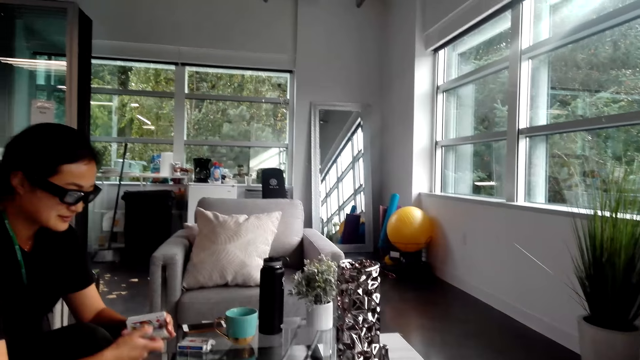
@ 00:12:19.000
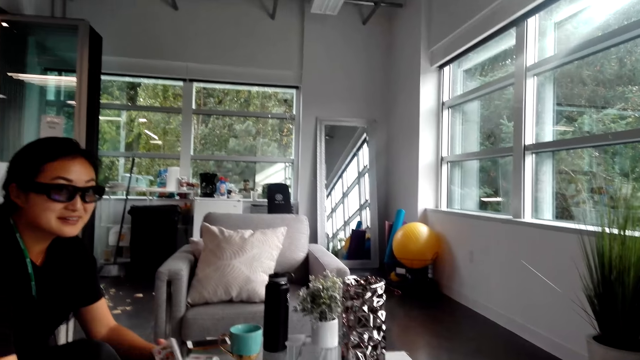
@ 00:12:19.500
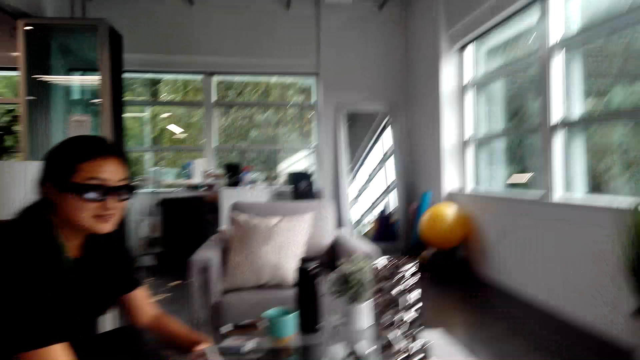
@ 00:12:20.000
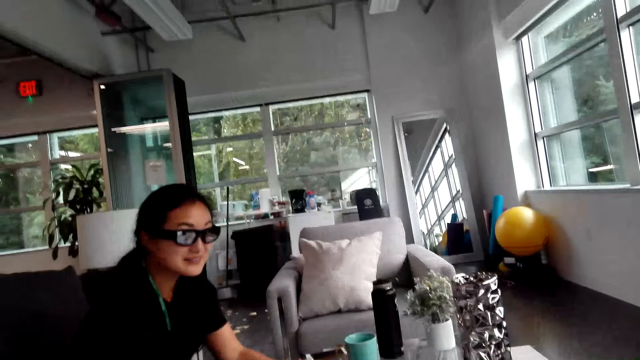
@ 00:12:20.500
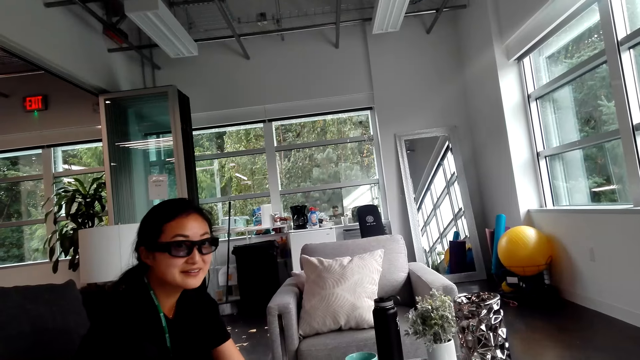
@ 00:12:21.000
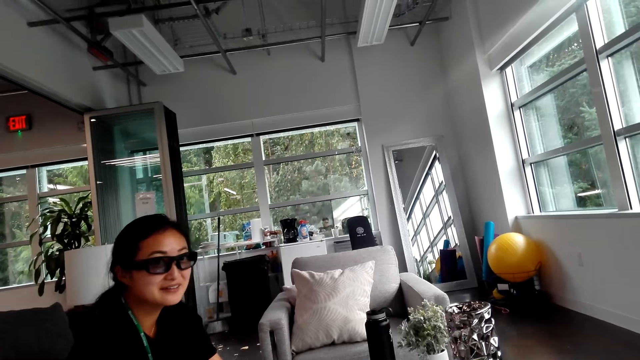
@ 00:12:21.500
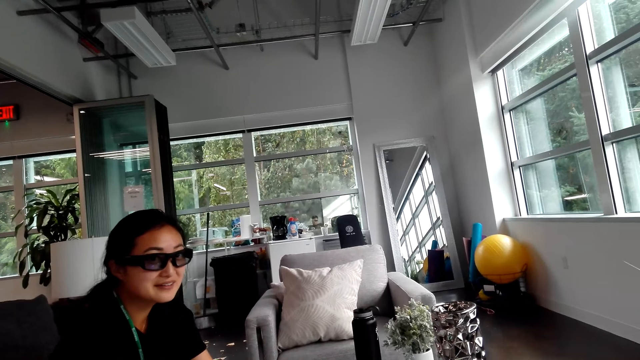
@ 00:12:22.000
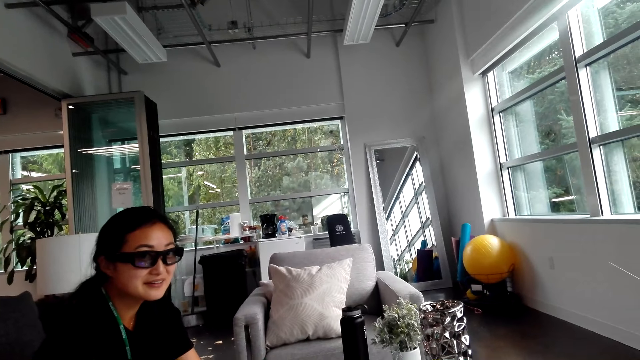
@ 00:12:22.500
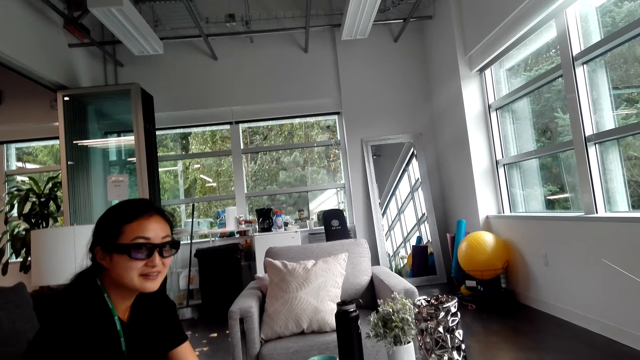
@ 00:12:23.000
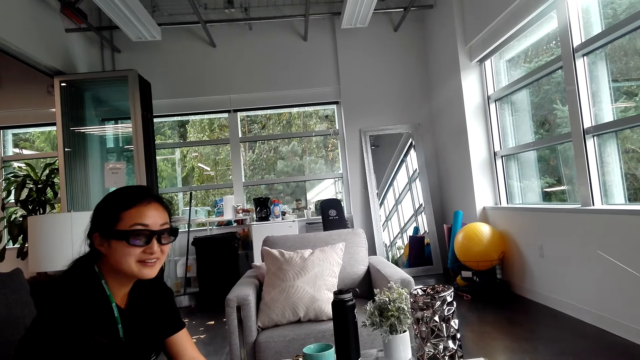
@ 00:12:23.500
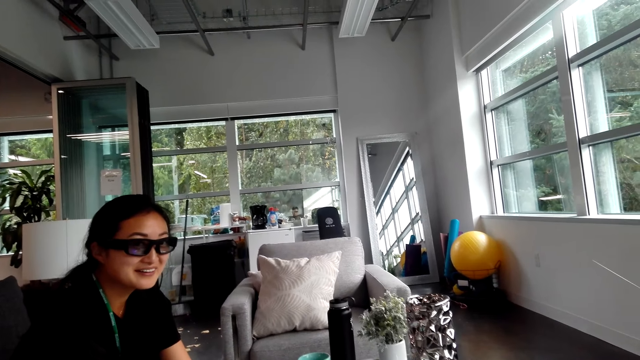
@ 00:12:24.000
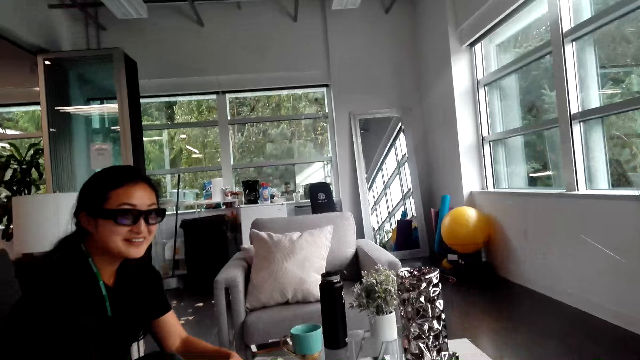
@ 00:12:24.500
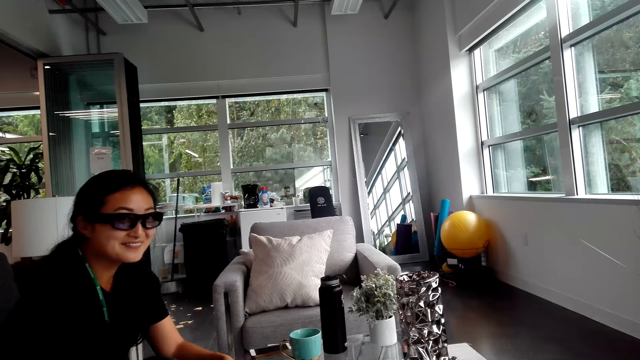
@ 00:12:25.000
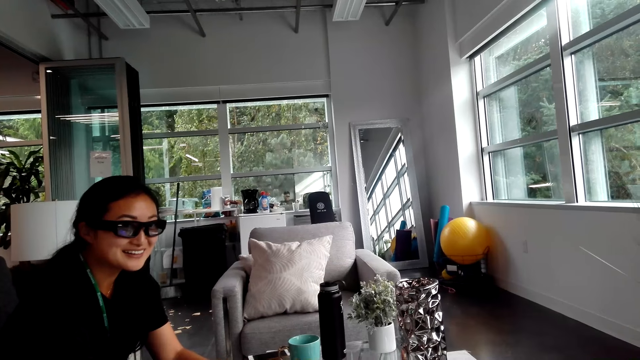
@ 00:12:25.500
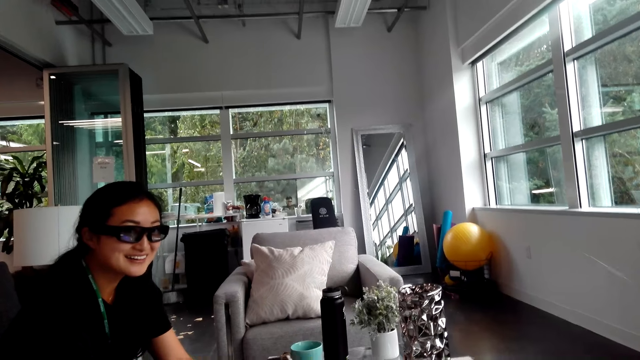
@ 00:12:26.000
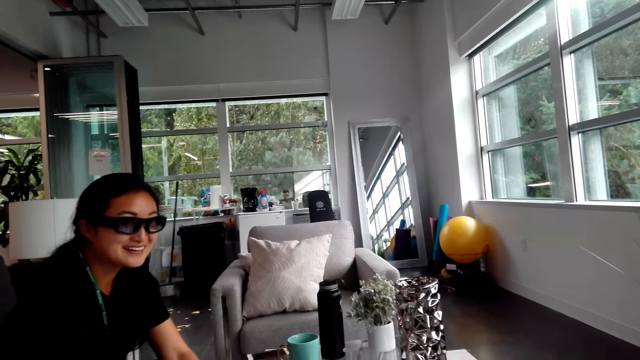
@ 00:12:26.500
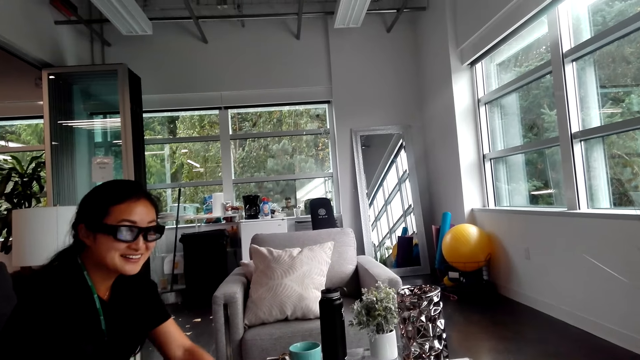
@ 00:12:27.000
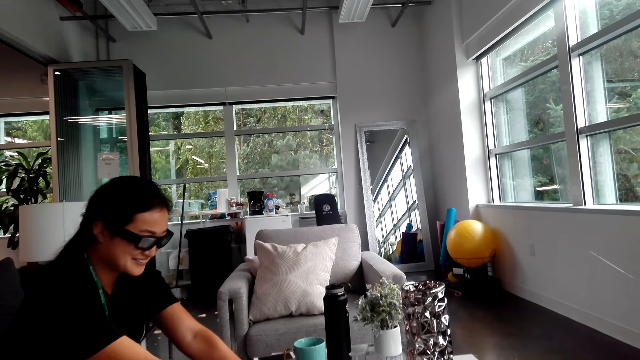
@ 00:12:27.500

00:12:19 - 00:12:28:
A woman shuffles the cards. The camera wearer converses with the woman and turns around. The woman turns to the side. The camera wearer looks at the woman. They converse with the woman. They turn around.

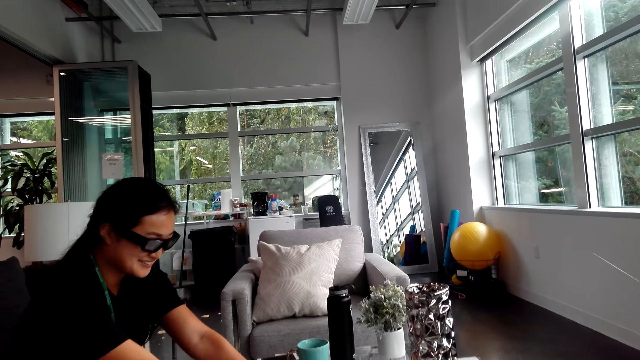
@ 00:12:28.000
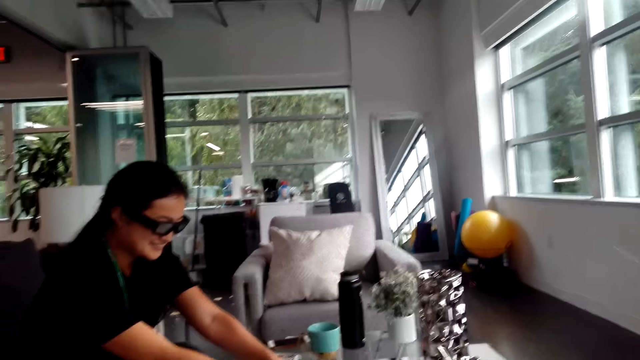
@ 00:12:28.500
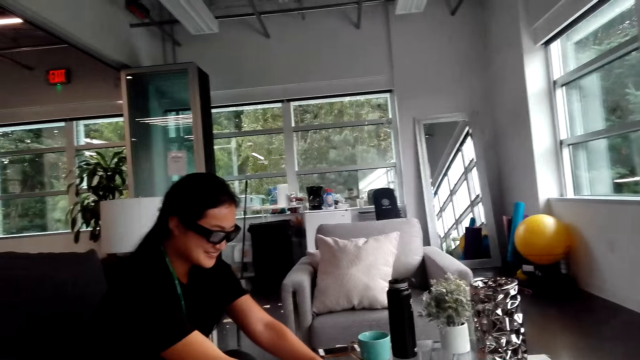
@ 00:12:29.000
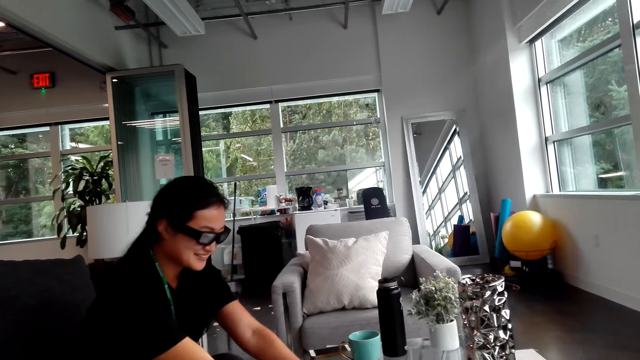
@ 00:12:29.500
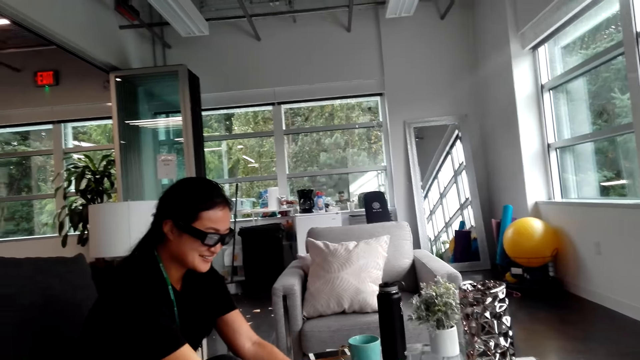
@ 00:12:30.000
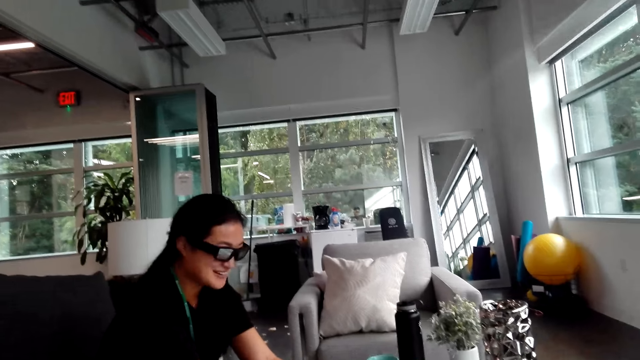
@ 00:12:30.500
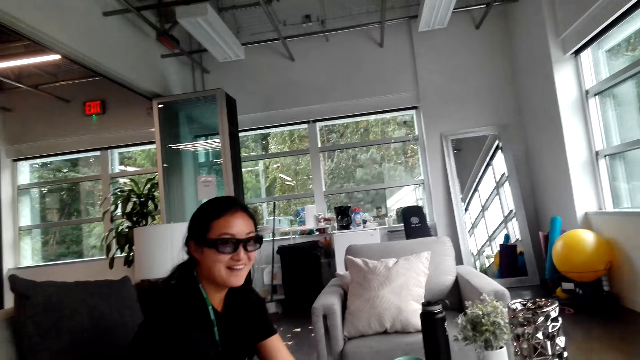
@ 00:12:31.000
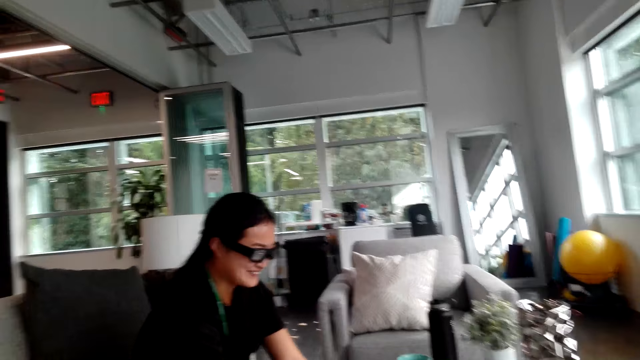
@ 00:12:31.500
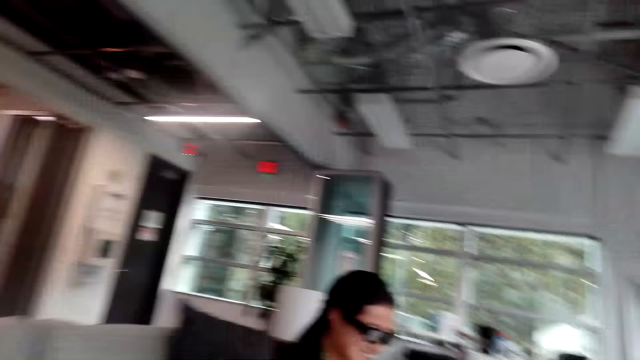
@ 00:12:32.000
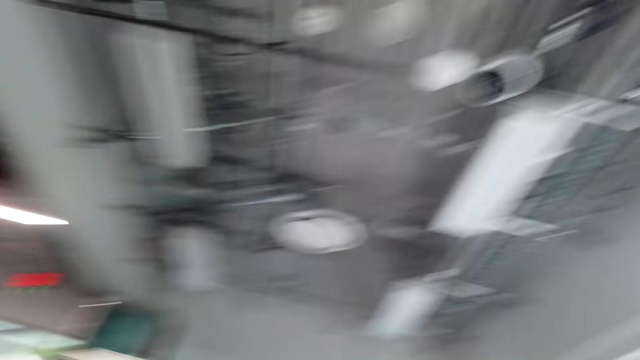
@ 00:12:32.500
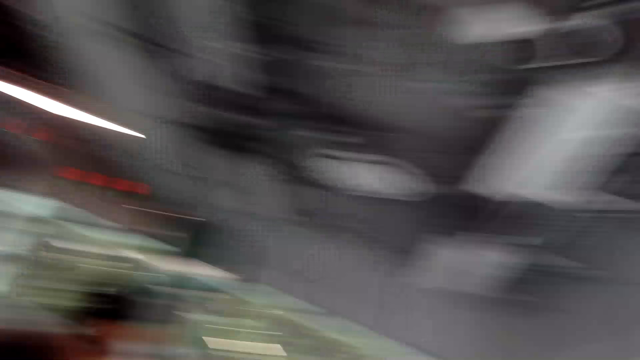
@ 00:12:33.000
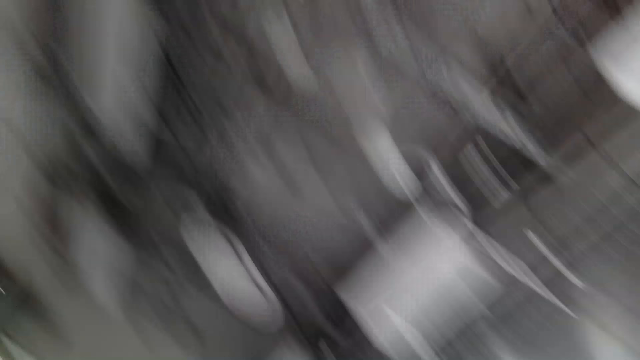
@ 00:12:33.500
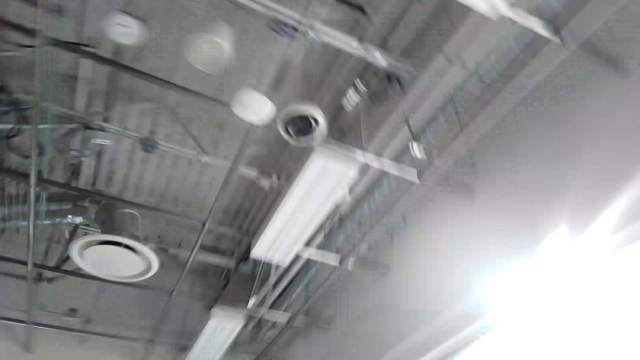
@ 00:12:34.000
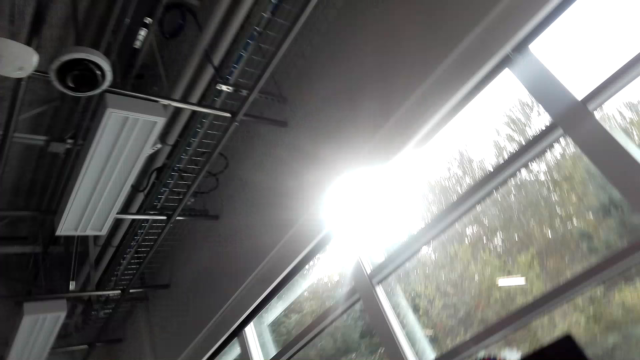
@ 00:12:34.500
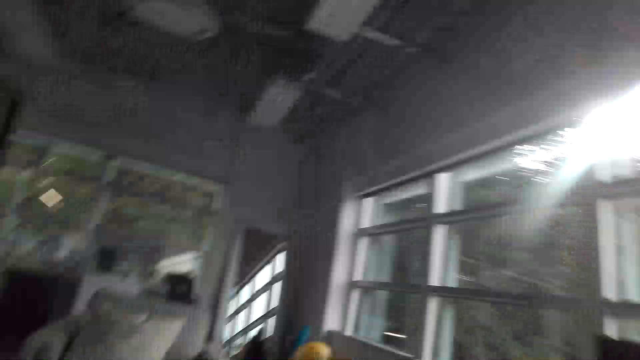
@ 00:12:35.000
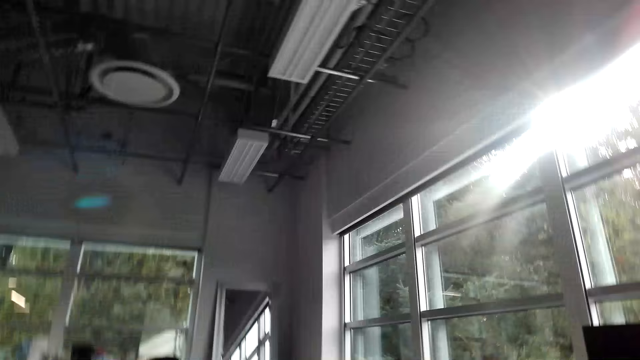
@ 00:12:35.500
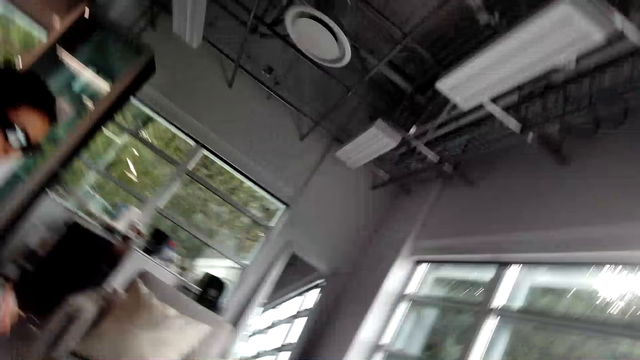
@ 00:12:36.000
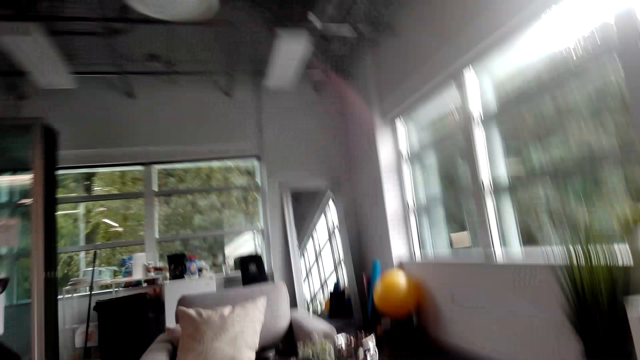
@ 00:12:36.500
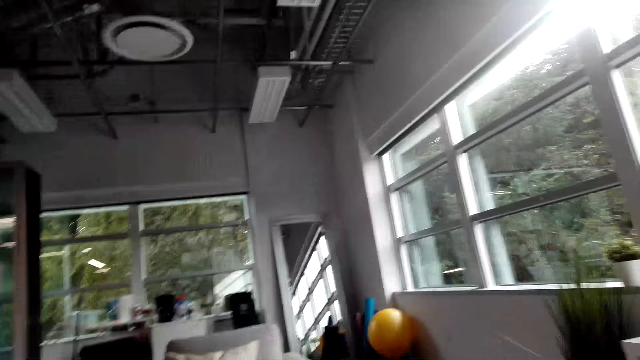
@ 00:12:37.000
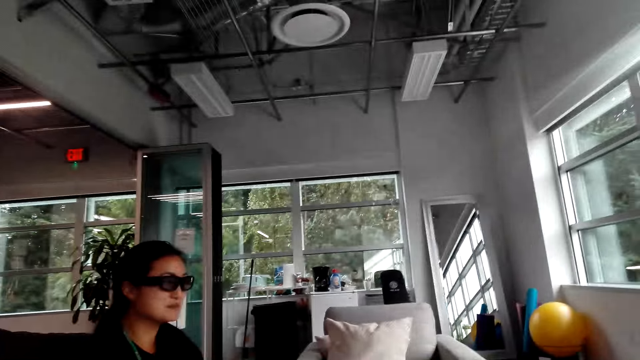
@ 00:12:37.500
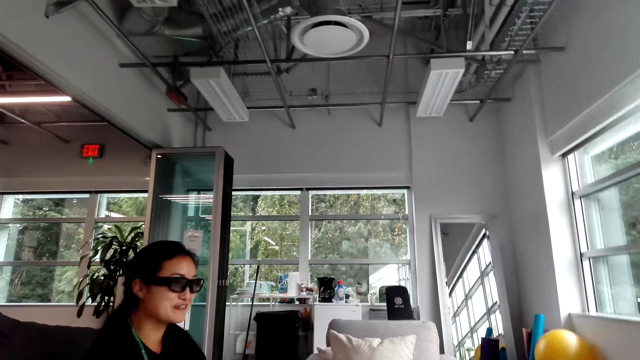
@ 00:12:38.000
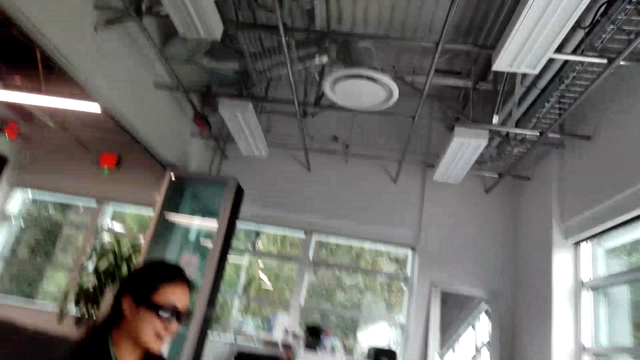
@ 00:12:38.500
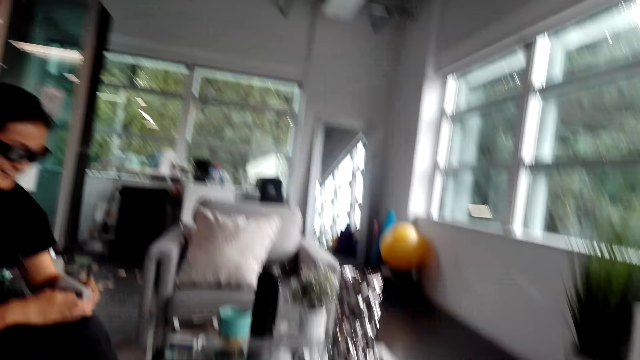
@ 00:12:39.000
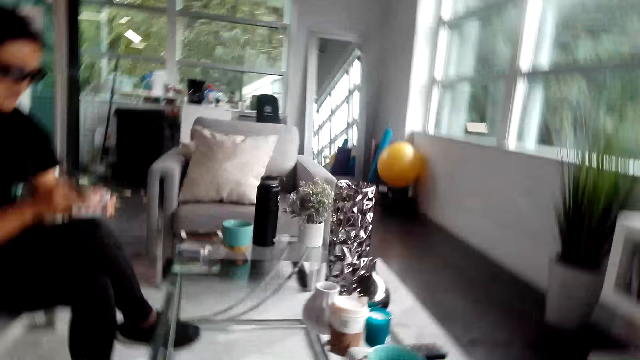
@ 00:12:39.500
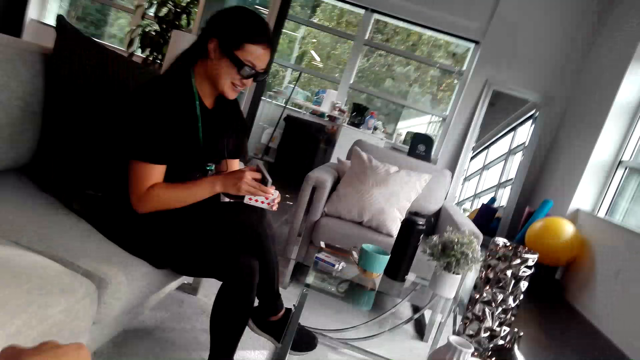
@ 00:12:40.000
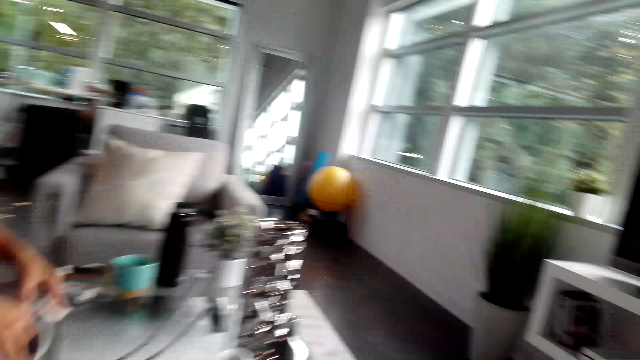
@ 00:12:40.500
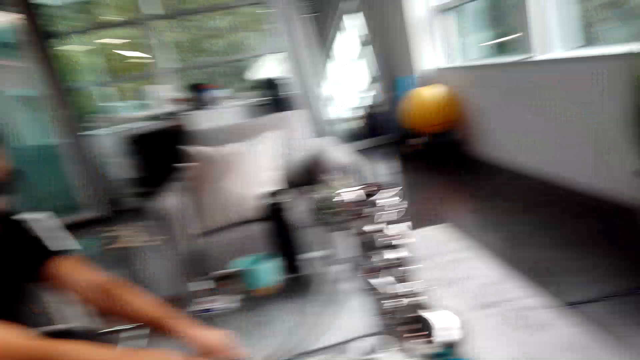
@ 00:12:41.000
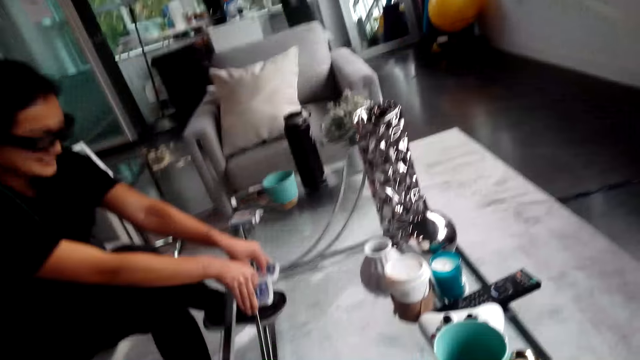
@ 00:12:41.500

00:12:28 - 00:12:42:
A man holds playing cards on the table. The camera wearer shuffles the cards. They turn around. The man converses with the camera wearer. The camera wearer looks around the house. They converse with the man. The man turns to the side and converses with the camera wearer. The camera wearer turns around. The man holds the playing cards. The camera wearer turns around. They converse with the man. The man shuffles the playing cards on the table.
